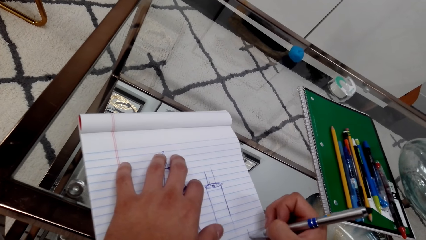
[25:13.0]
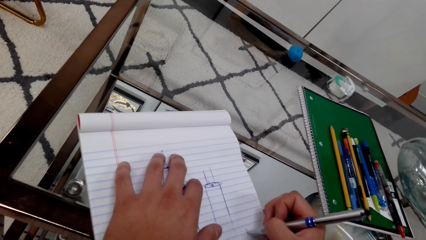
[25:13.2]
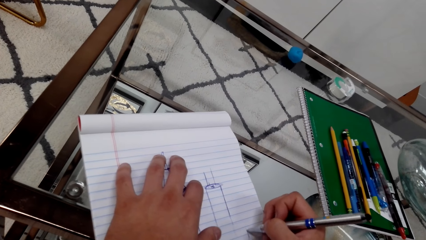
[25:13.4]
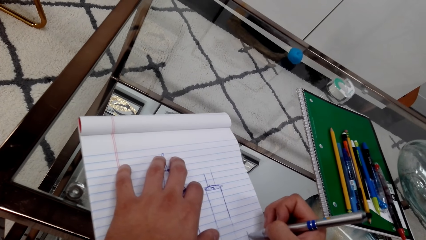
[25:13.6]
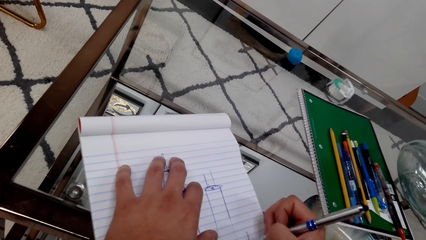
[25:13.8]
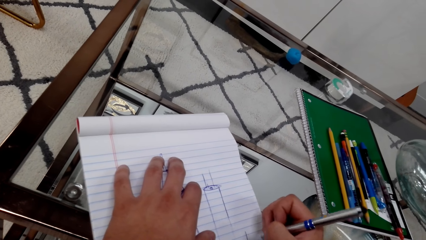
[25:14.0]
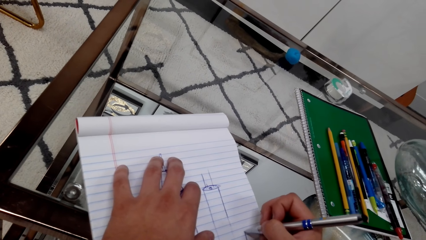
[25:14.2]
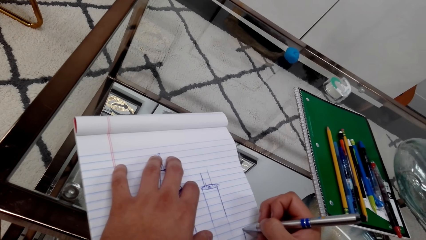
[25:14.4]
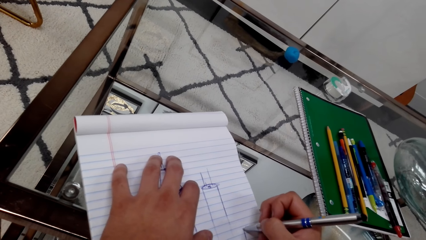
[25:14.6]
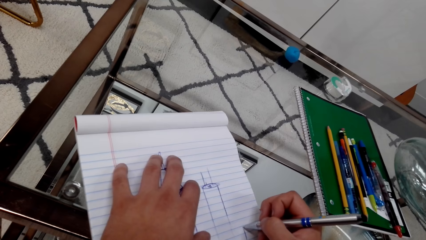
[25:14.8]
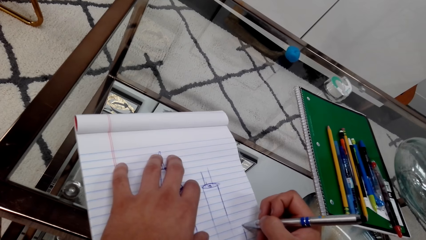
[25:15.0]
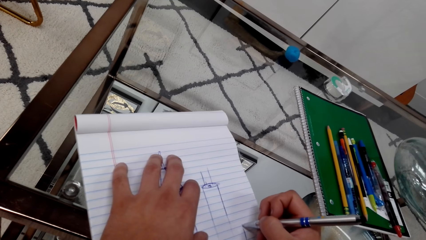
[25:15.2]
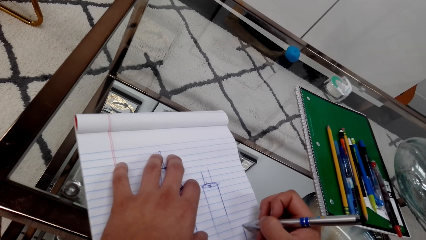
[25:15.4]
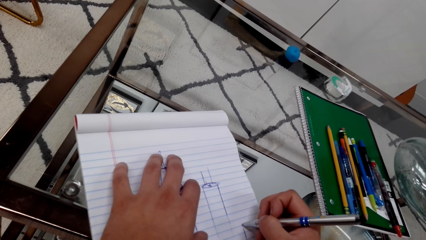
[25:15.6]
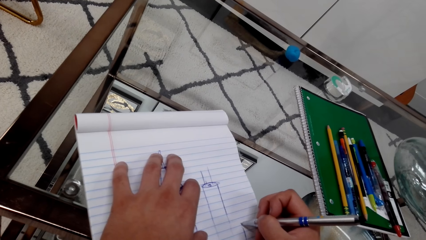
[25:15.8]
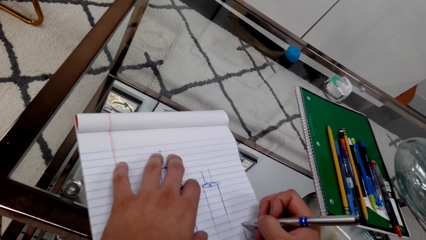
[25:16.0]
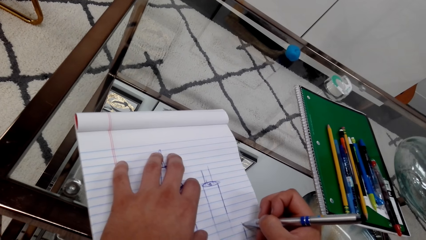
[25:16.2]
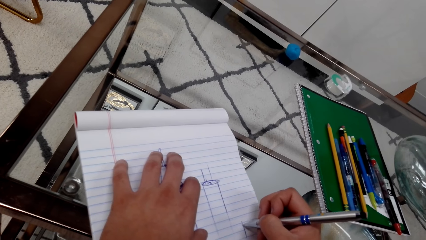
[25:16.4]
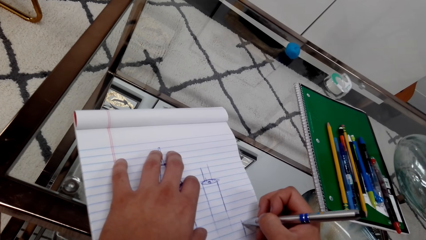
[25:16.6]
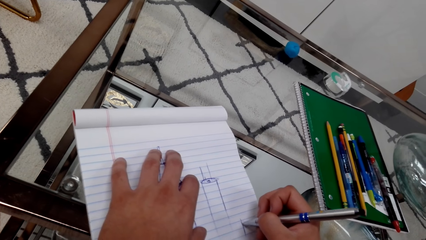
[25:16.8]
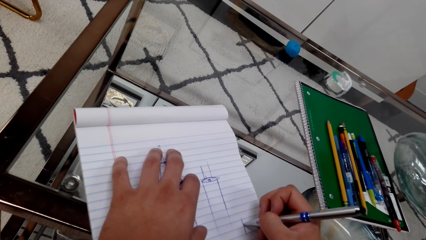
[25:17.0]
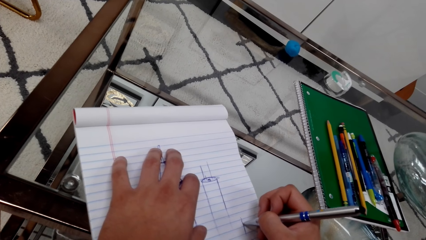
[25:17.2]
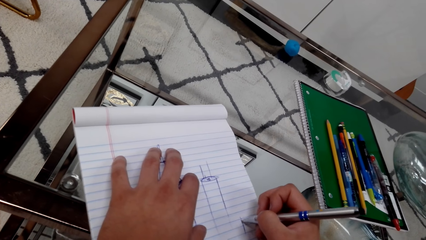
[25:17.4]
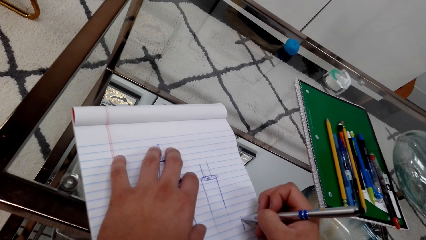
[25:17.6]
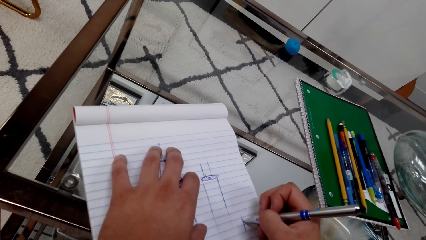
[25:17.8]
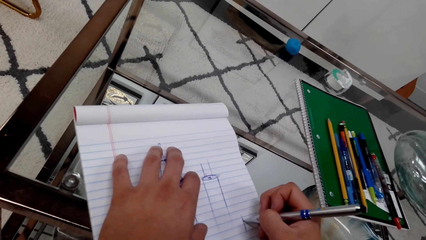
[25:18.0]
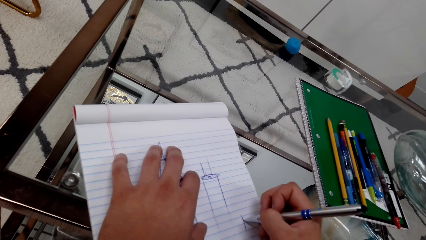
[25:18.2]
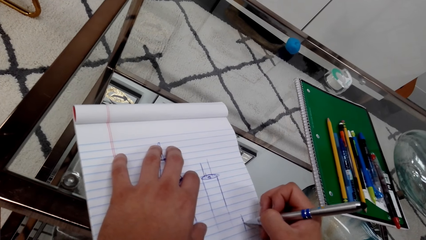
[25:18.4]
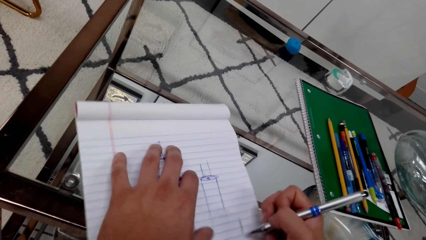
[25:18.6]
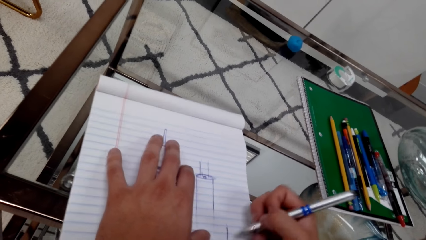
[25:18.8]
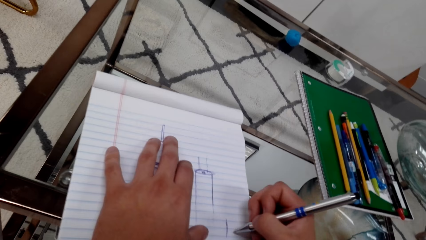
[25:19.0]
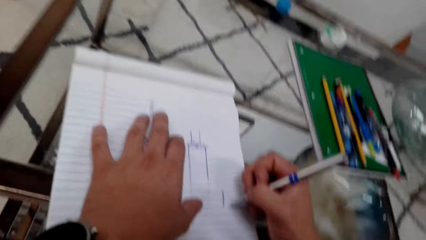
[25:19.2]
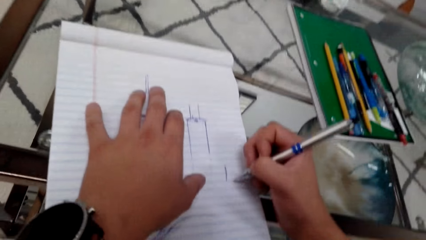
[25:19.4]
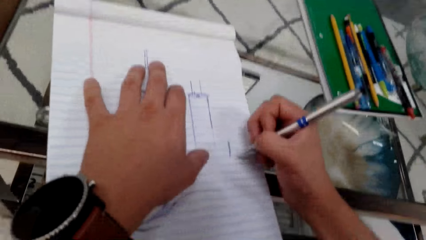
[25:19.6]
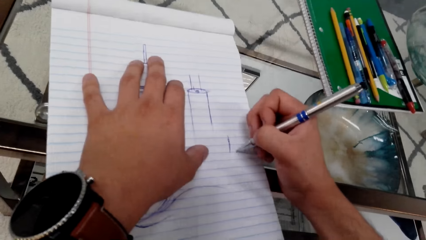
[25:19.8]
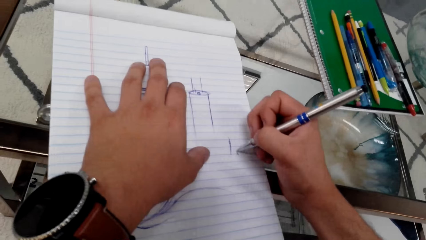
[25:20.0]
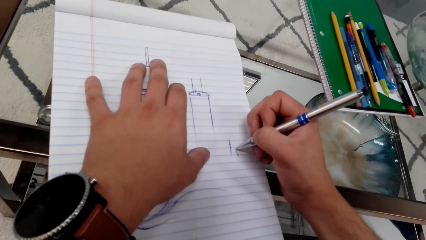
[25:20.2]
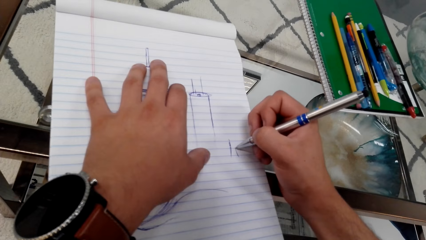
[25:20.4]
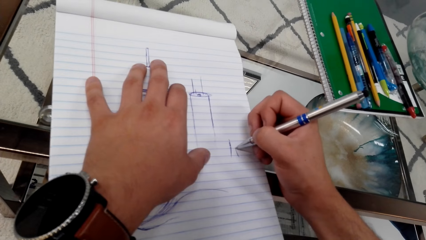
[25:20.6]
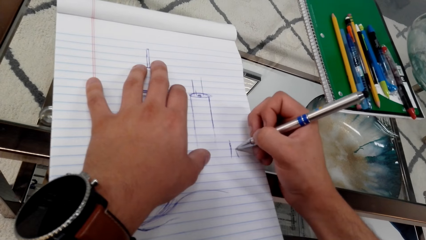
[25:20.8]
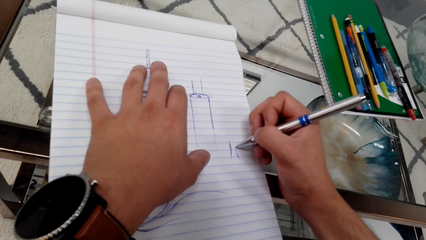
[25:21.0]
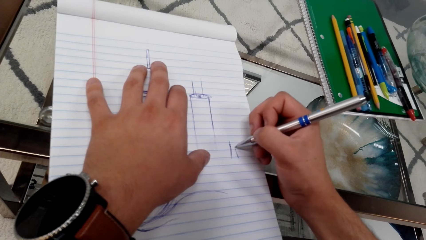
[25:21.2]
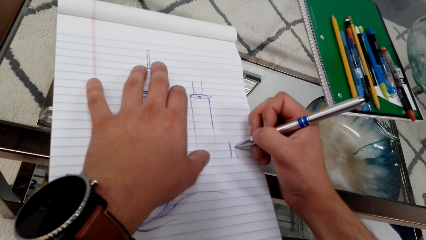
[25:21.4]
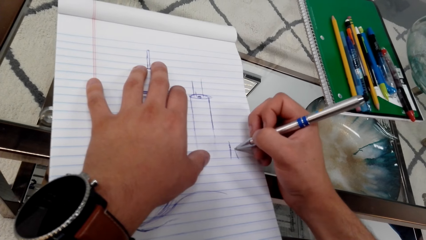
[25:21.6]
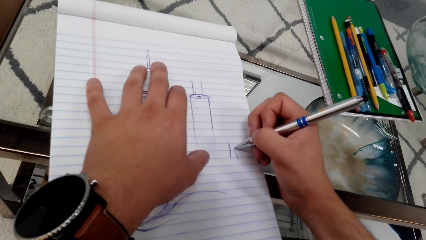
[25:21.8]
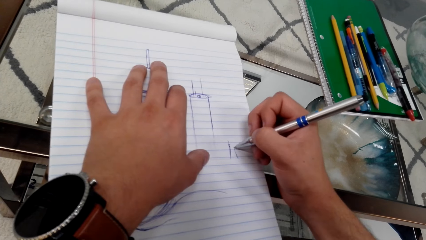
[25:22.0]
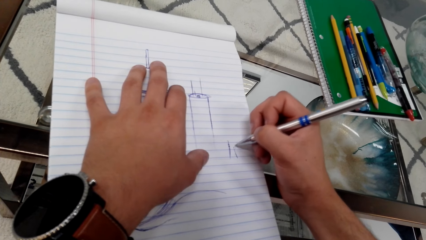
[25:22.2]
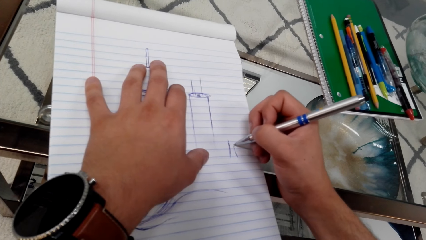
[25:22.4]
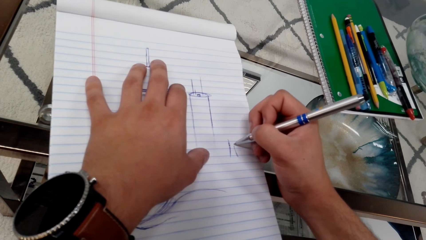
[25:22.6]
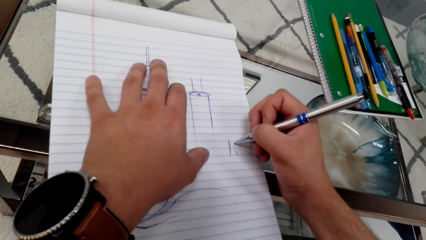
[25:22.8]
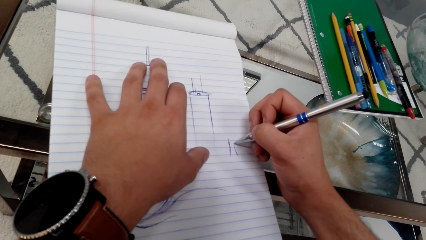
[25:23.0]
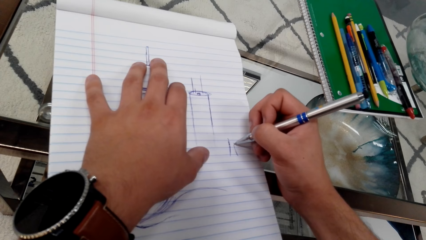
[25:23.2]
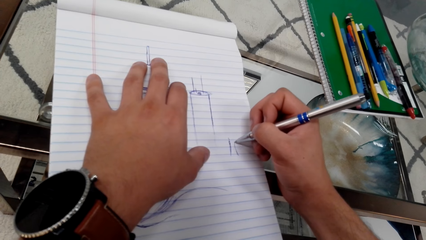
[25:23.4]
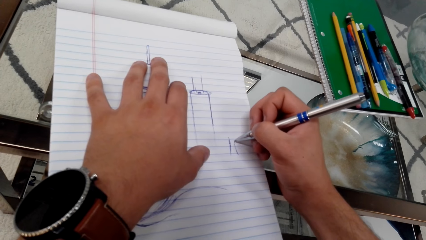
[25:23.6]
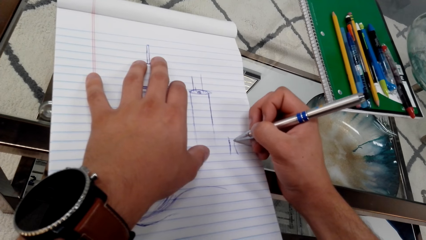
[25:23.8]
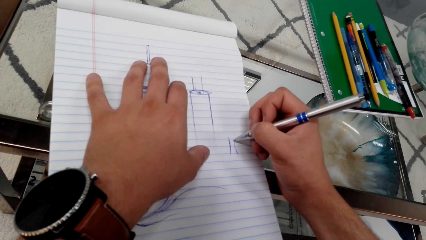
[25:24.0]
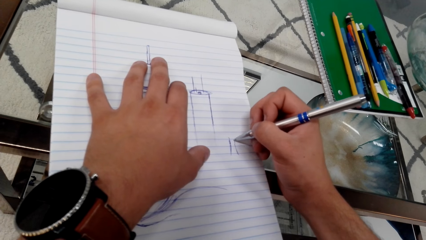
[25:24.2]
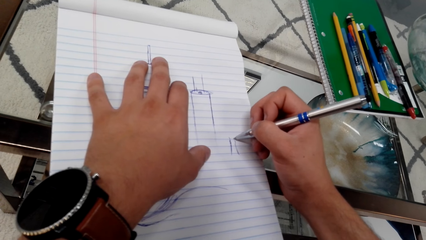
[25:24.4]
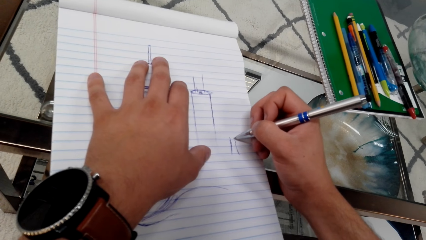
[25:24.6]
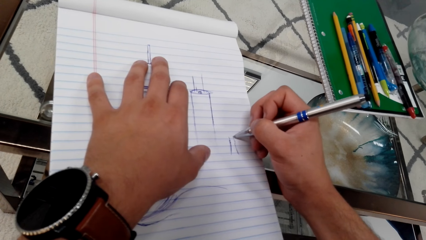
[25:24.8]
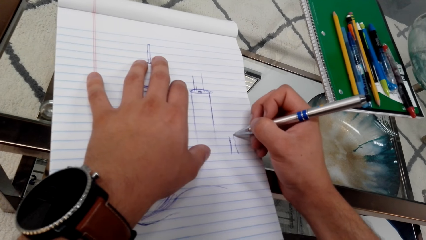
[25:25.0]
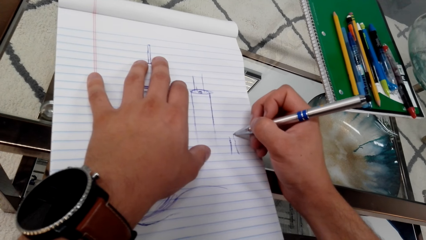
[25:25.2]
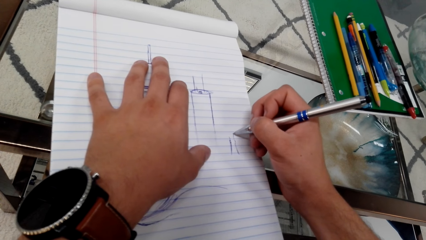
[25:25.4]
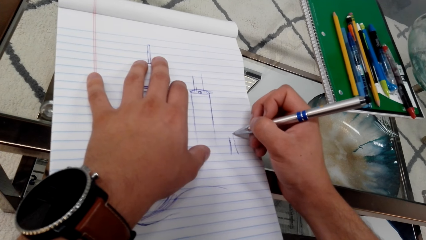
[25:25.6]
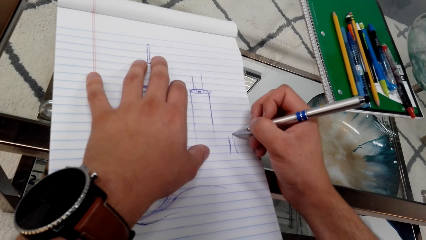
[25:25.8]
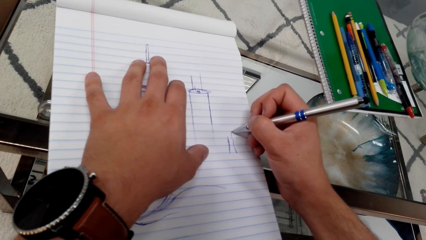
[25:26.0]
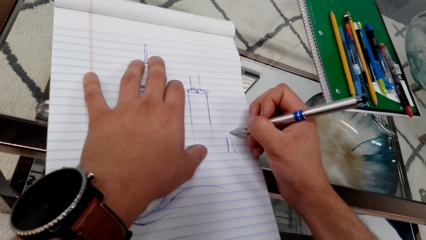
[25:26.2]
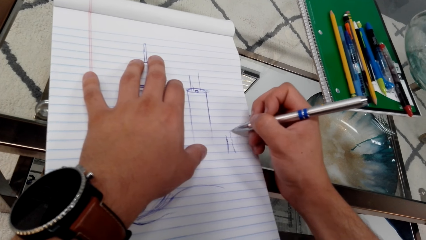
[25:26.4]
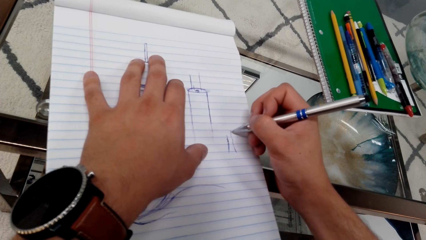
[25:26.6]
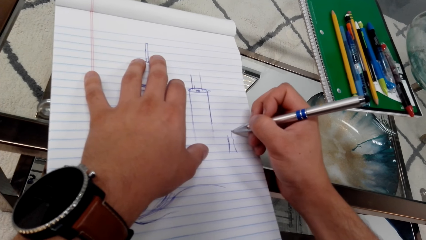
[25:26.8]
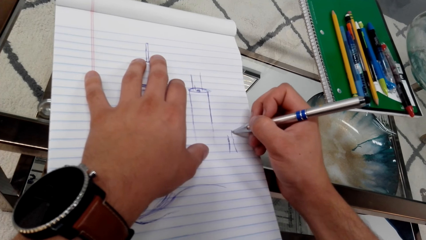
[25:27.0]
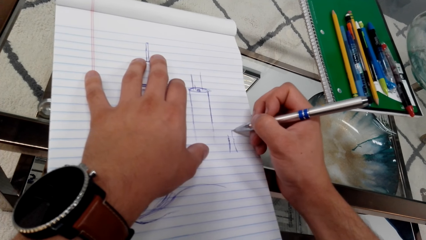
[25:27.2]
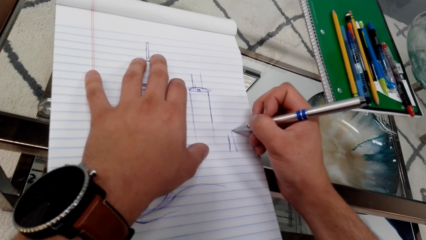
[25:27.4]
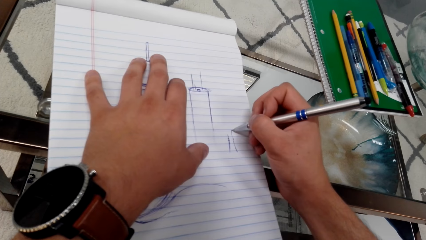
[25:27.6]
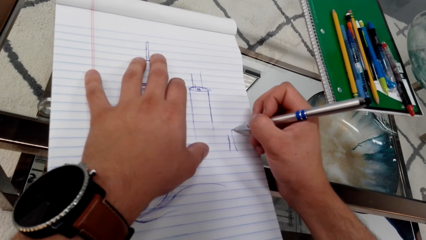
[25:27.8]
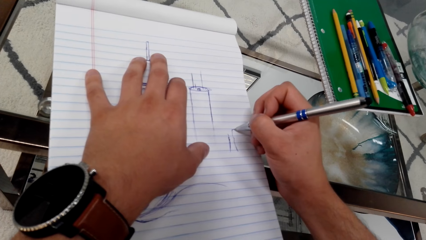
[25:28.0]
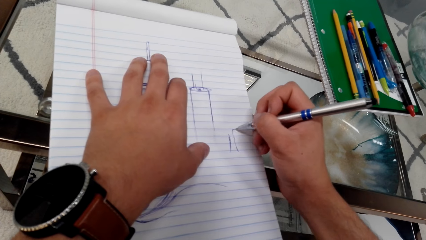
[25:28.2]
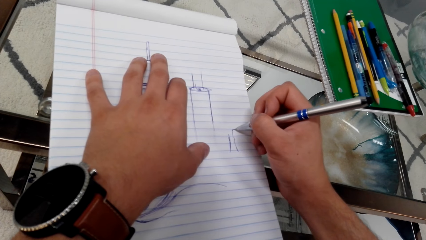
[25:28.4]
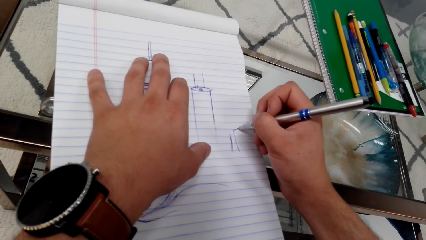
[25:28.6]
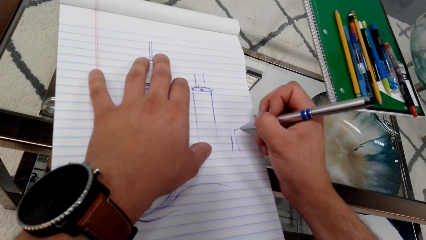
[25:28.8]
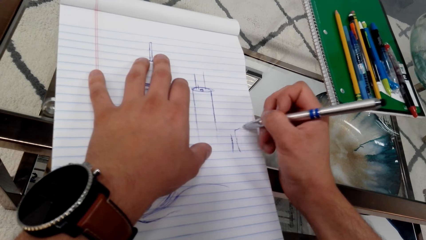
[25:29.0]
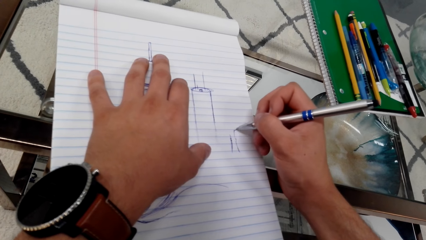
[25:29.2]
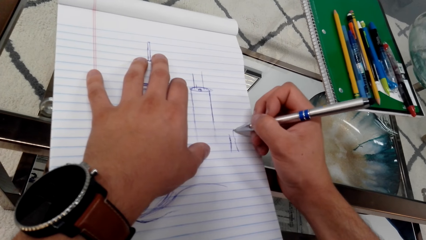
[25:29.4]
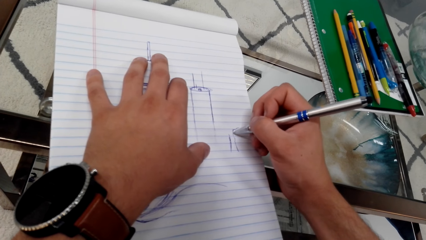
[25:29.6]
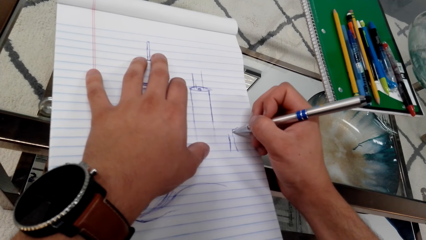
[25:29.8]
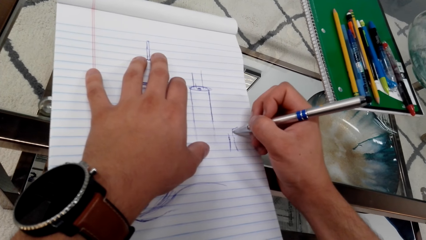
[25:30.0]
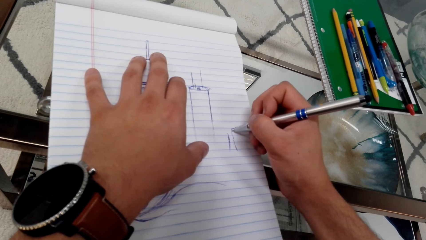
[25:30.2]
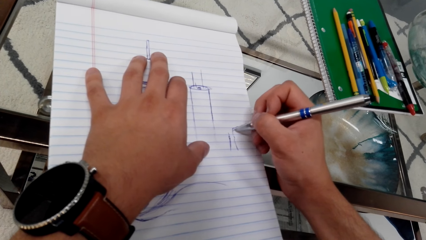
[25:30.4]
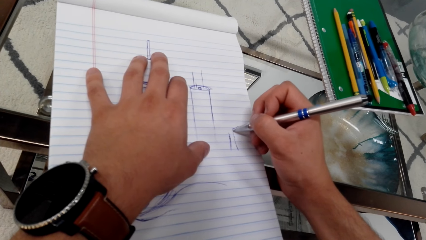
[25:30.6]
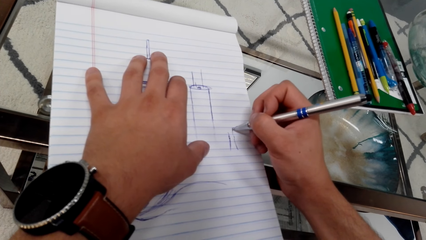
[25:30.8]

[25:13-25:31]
The camera wearer draws on a book with a pen. They draw on the book with the pen again.
